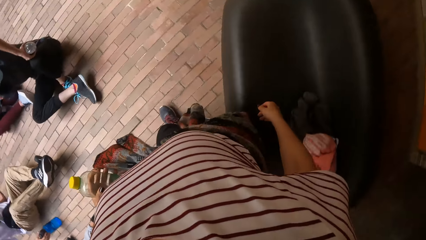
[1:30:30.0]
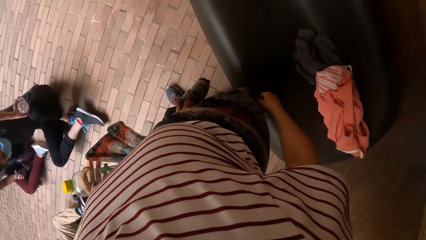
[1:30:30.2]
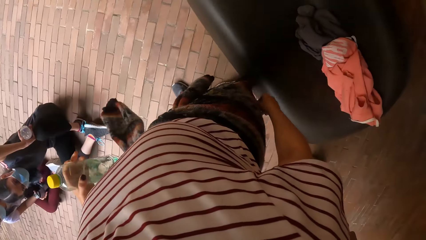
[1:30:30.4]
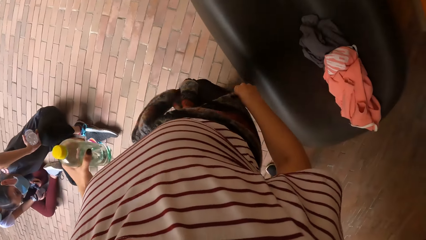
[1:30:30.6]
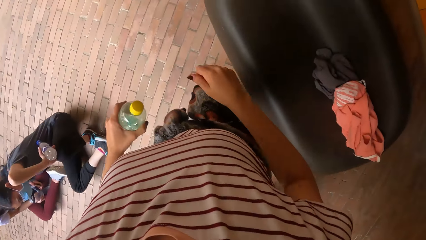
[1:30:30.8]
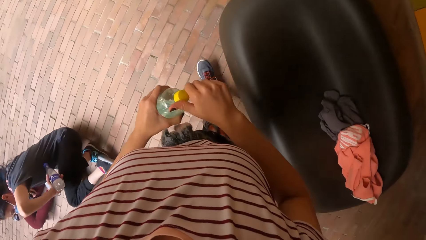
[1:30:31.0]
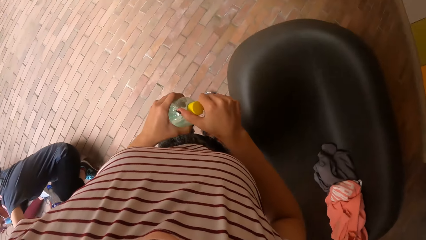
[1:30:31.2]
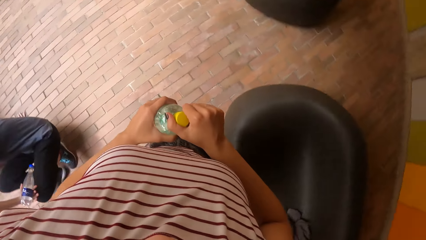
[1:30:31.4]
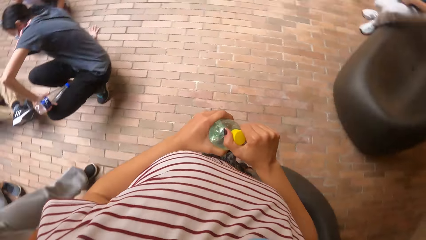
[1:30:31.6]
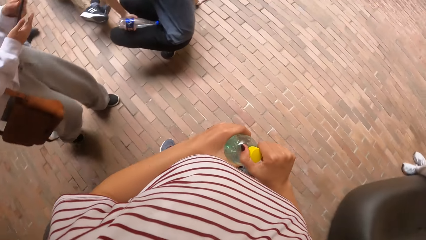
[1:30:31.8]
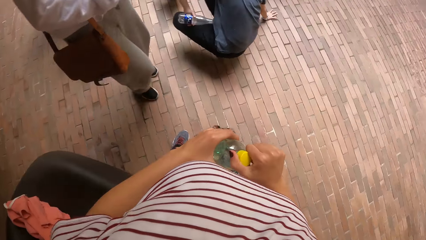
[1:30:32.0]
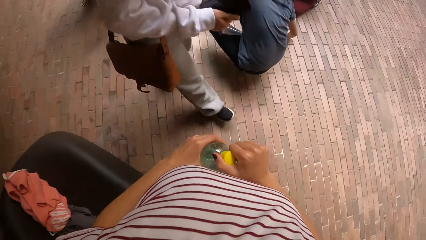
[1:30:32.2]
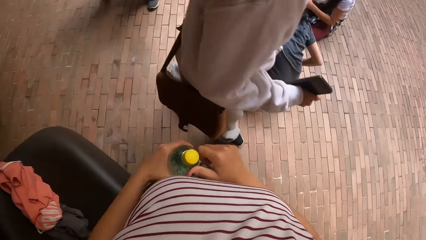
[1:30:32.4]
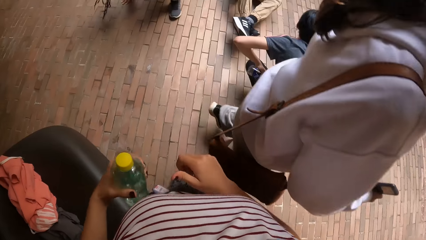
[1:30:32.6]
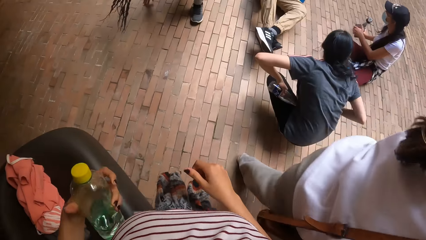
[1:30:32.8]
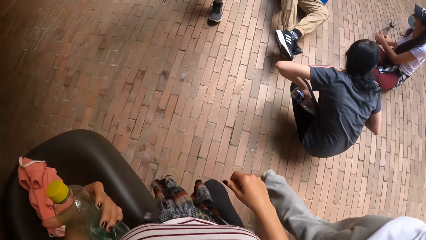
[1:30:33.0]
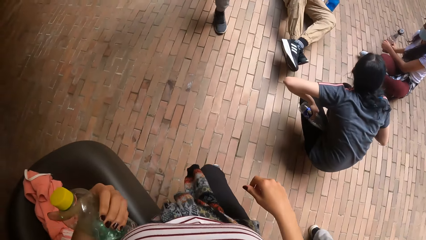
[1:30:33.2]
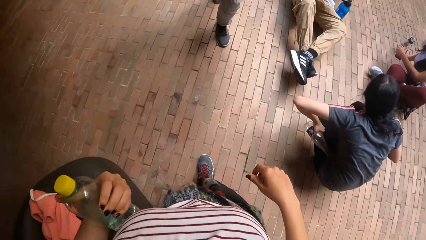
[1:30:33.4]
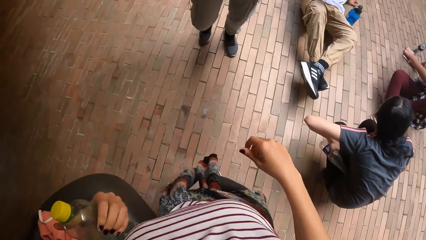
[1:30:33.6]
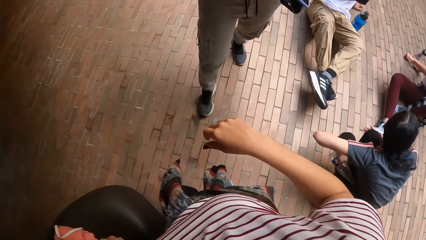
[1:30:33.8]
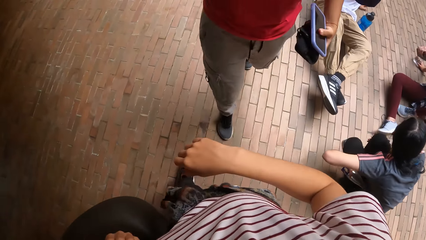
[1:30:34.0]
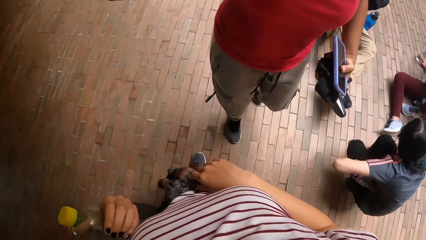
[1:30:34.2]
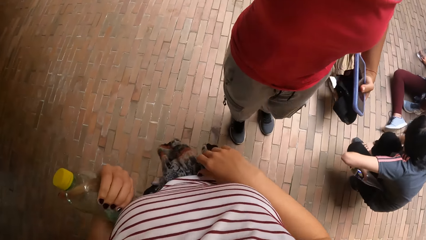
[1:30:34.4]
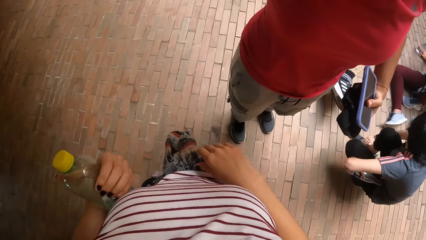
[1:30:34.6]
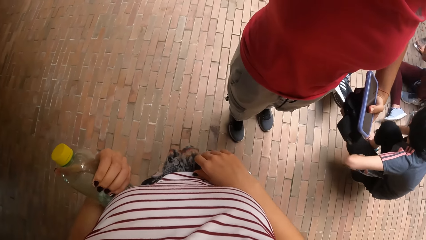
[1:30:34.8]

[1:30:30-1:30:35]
The camera wearer walks on the floor. They hold the bottle with both hands. They hold the bottle lid with the right hand. A man walks past the camera wearer. A woman walks towards the camera wearer. The camera wearer walks on the floor.
